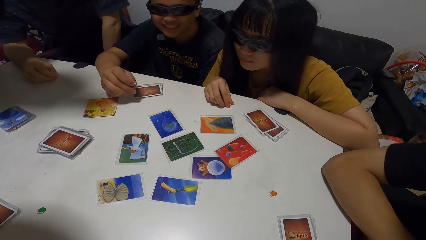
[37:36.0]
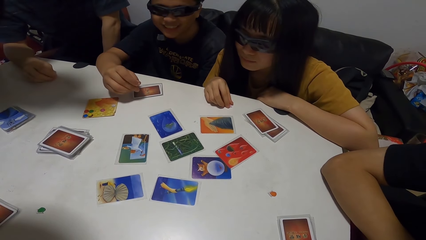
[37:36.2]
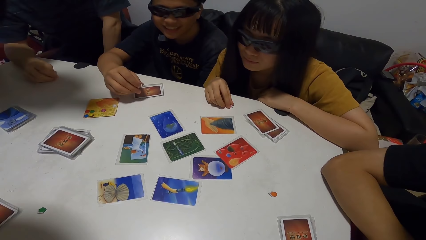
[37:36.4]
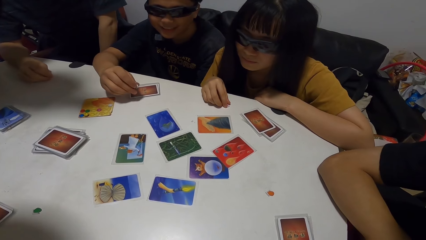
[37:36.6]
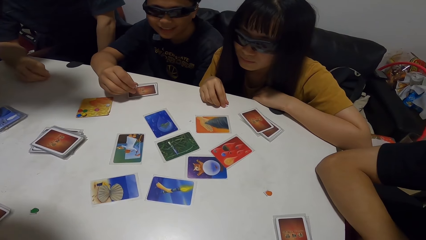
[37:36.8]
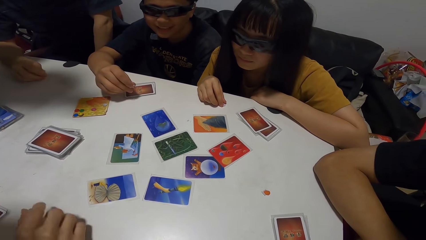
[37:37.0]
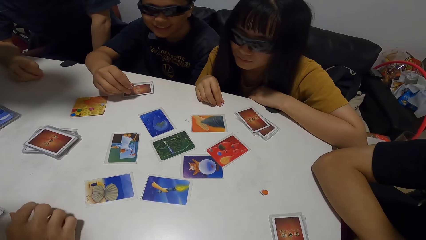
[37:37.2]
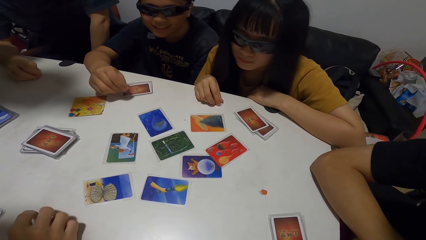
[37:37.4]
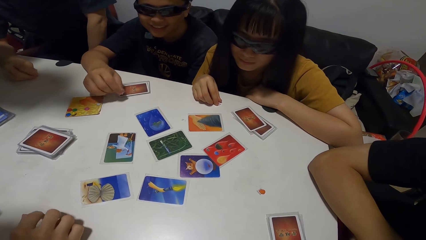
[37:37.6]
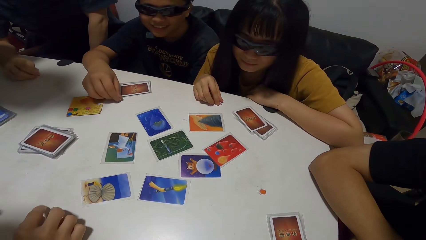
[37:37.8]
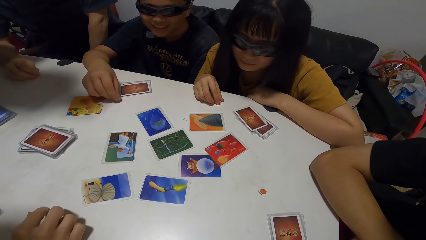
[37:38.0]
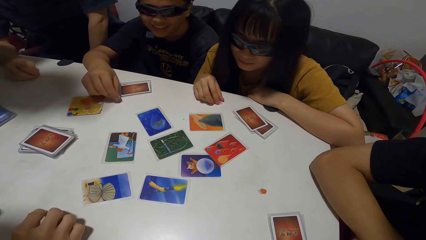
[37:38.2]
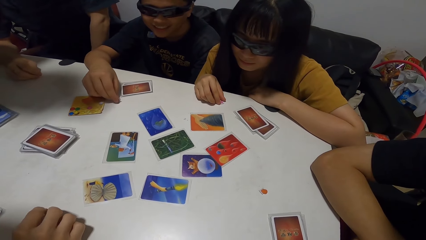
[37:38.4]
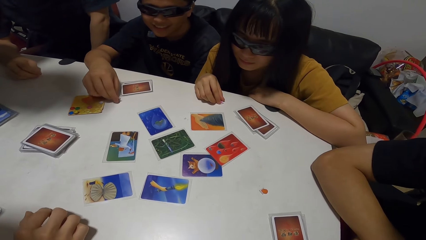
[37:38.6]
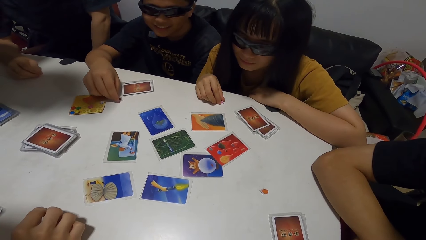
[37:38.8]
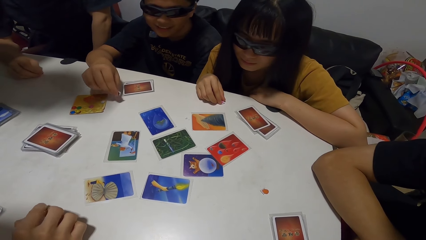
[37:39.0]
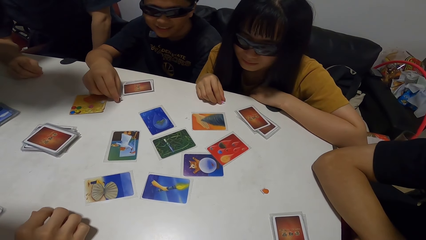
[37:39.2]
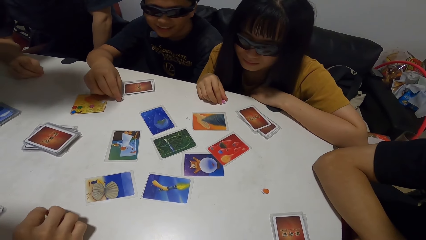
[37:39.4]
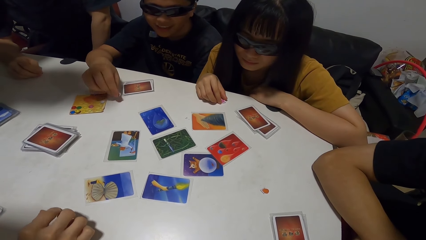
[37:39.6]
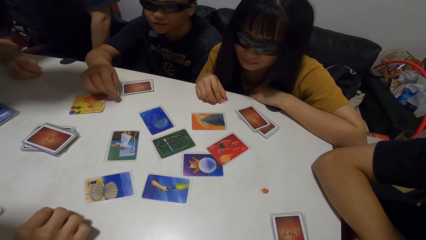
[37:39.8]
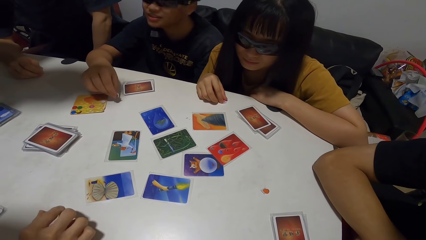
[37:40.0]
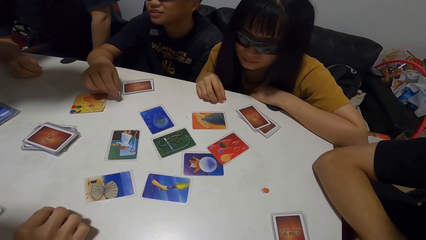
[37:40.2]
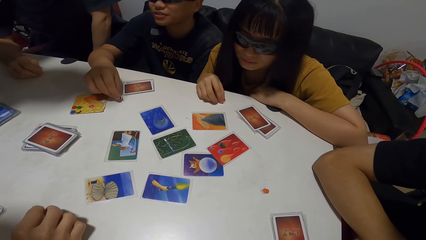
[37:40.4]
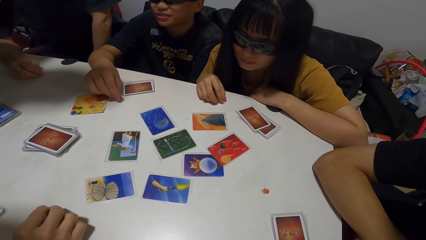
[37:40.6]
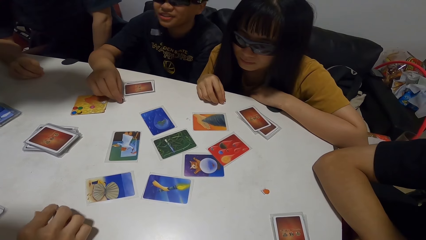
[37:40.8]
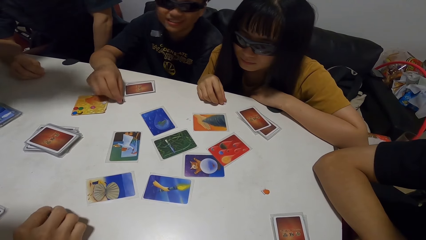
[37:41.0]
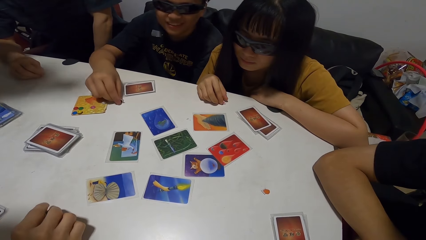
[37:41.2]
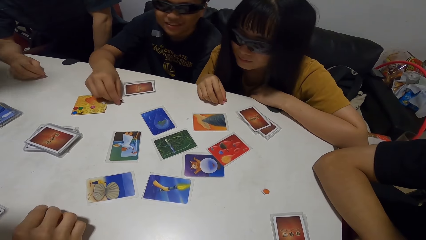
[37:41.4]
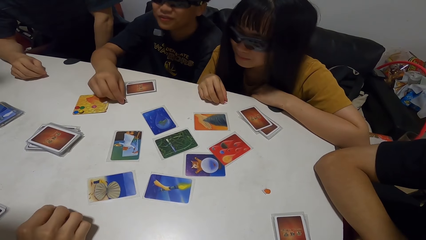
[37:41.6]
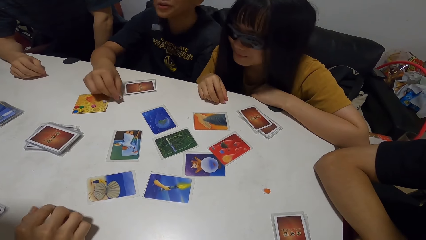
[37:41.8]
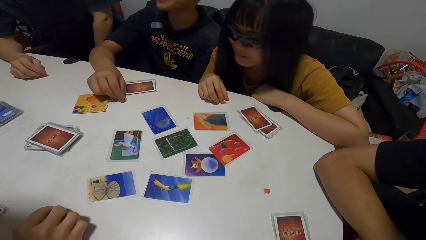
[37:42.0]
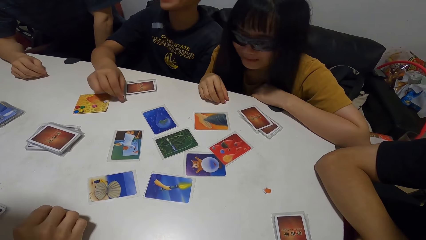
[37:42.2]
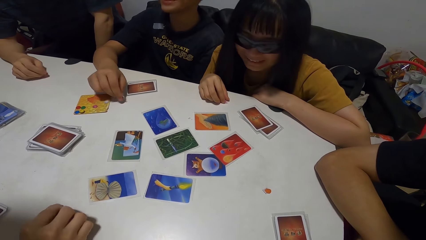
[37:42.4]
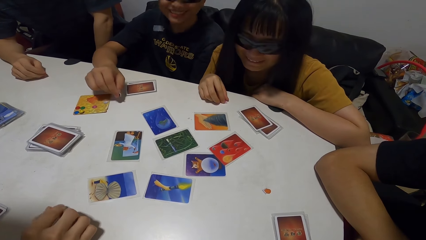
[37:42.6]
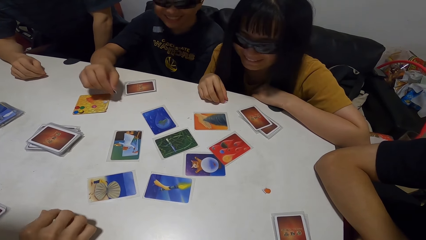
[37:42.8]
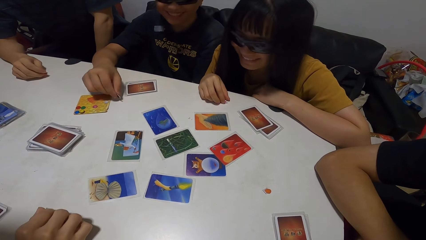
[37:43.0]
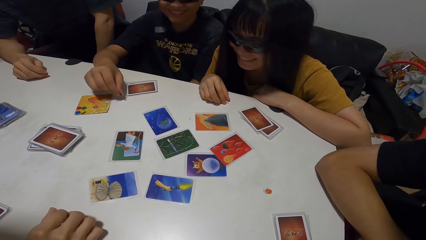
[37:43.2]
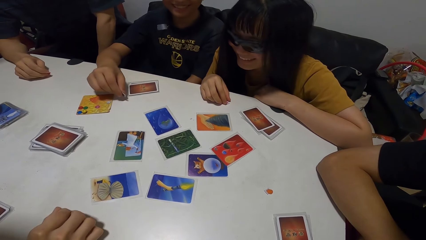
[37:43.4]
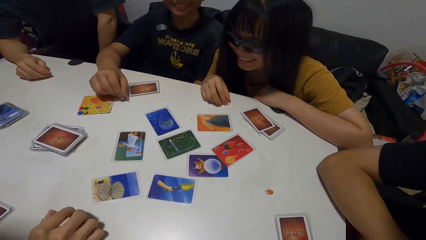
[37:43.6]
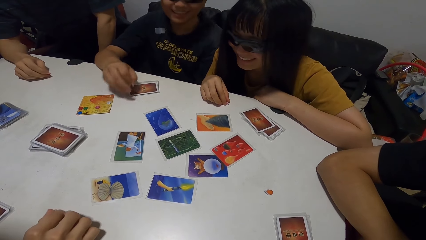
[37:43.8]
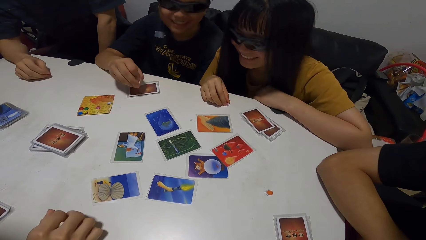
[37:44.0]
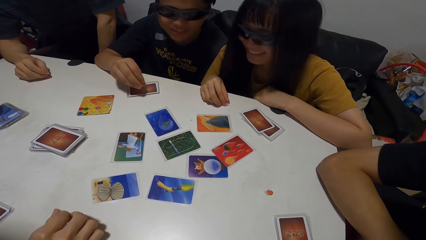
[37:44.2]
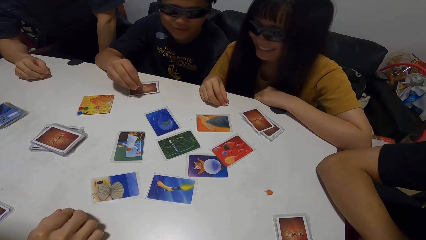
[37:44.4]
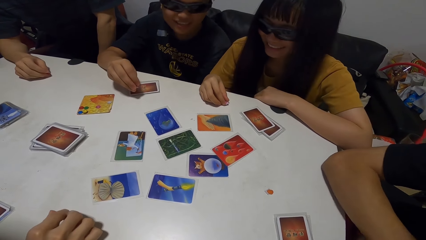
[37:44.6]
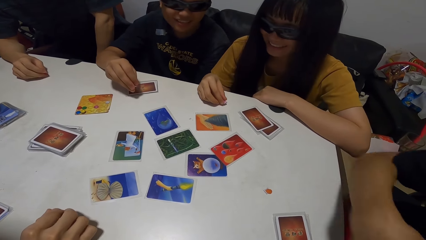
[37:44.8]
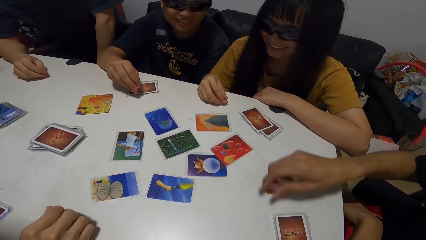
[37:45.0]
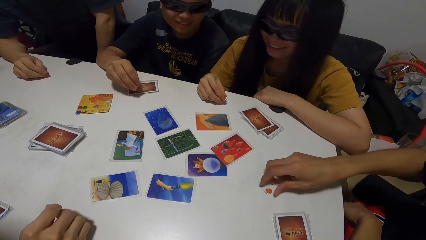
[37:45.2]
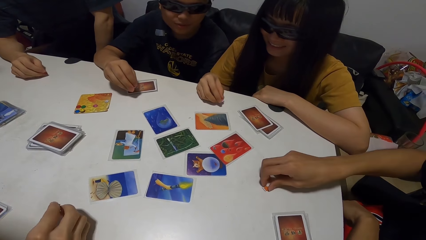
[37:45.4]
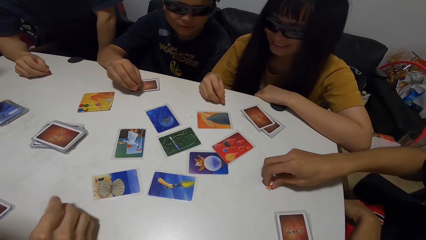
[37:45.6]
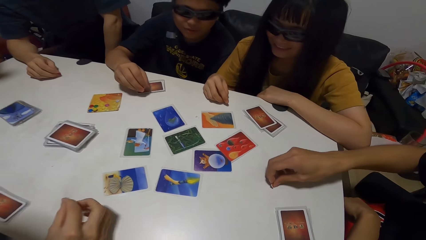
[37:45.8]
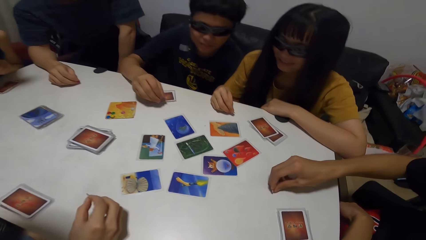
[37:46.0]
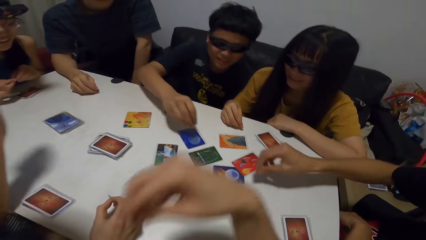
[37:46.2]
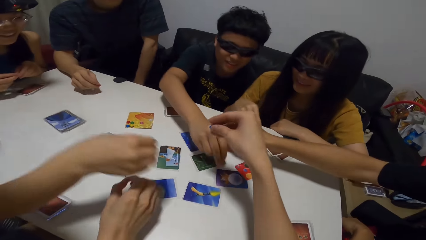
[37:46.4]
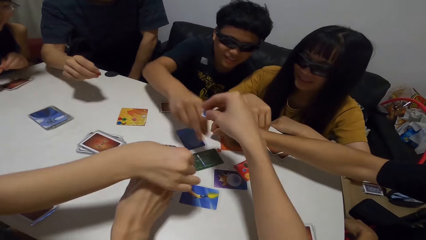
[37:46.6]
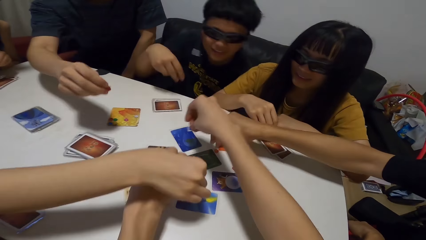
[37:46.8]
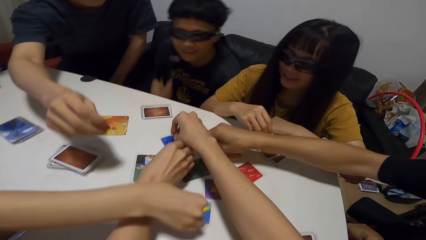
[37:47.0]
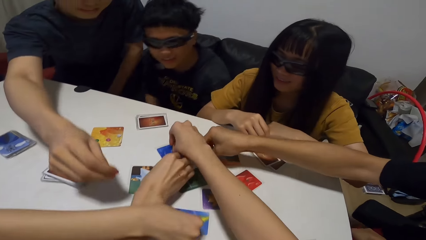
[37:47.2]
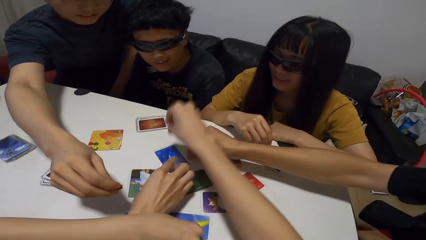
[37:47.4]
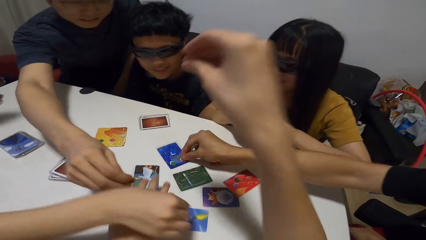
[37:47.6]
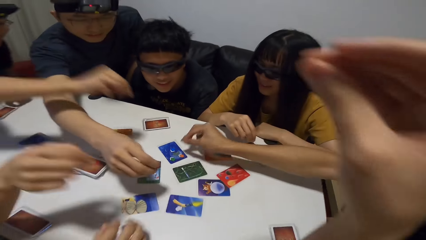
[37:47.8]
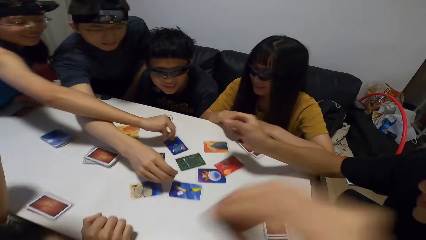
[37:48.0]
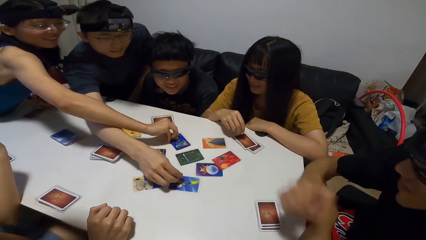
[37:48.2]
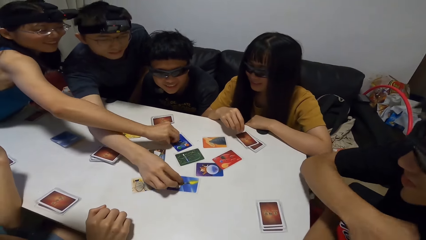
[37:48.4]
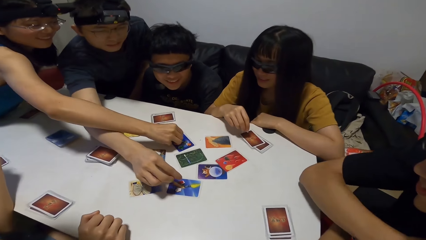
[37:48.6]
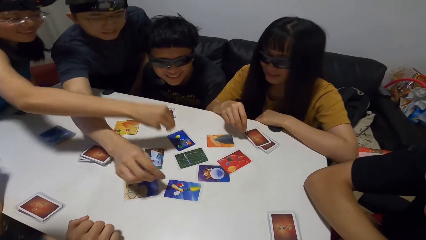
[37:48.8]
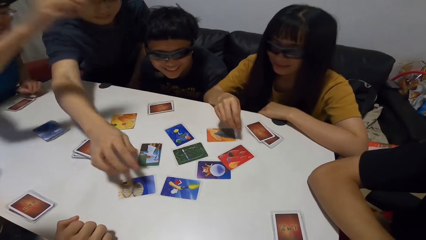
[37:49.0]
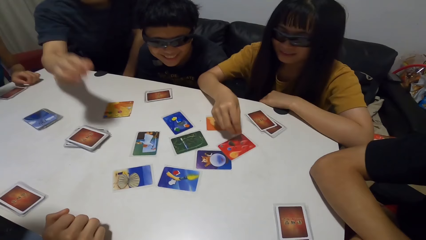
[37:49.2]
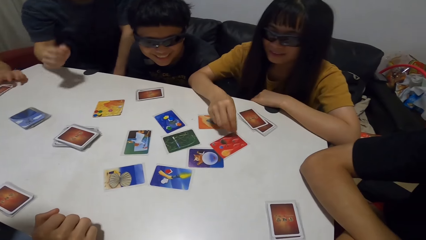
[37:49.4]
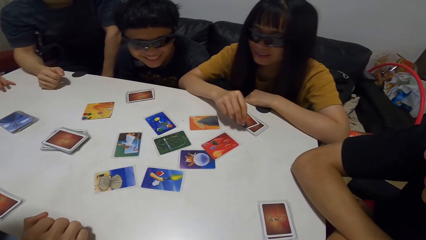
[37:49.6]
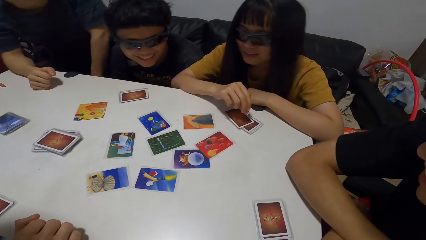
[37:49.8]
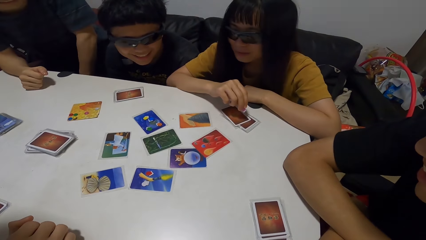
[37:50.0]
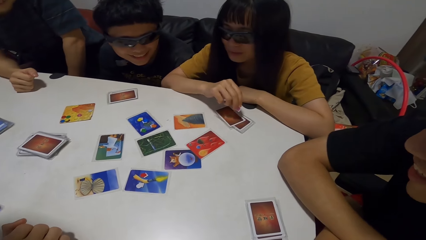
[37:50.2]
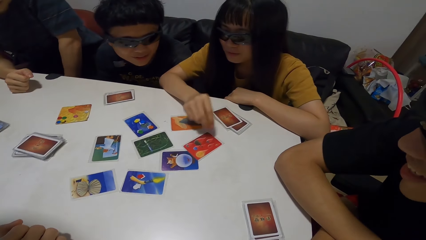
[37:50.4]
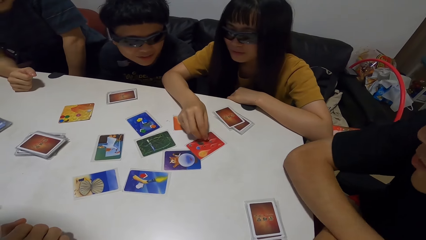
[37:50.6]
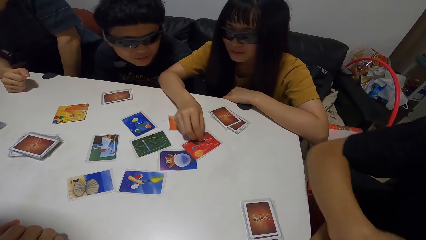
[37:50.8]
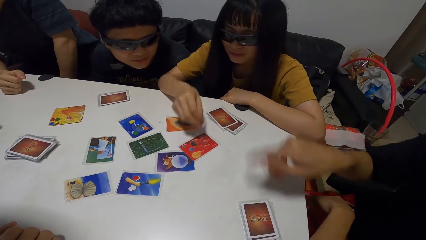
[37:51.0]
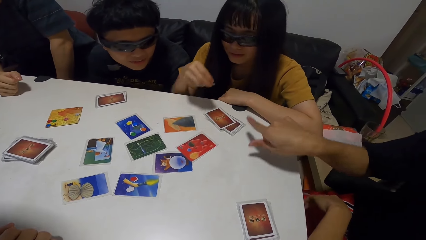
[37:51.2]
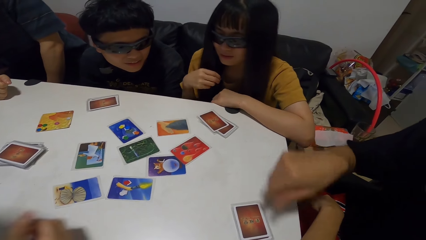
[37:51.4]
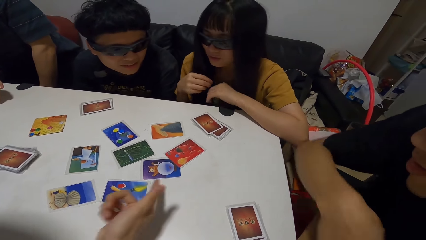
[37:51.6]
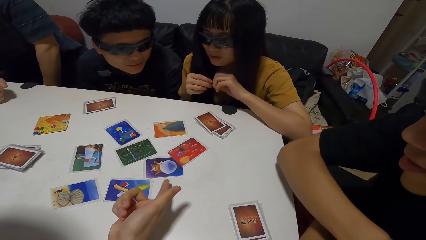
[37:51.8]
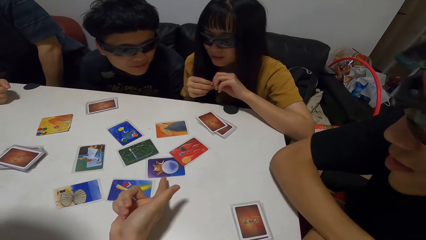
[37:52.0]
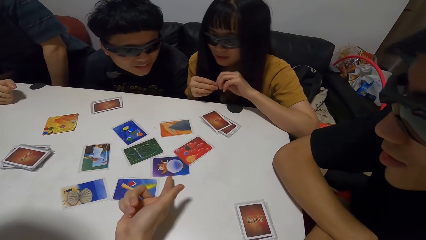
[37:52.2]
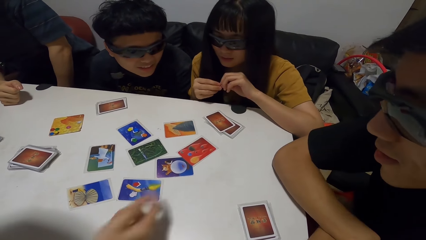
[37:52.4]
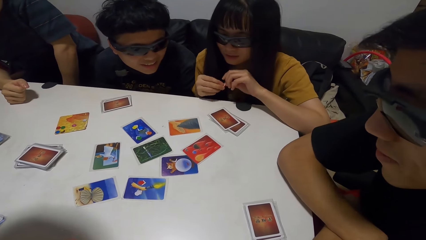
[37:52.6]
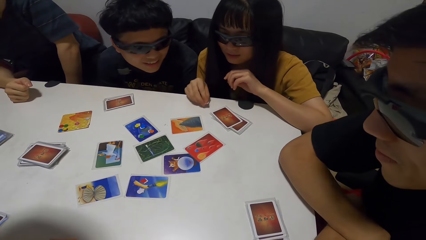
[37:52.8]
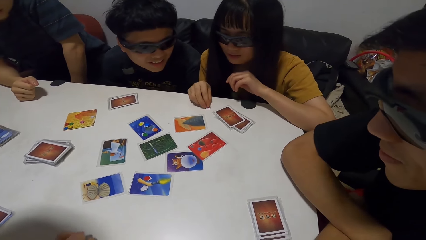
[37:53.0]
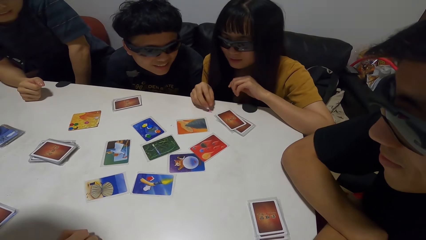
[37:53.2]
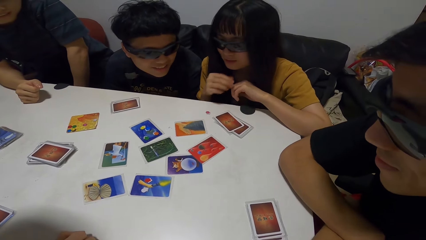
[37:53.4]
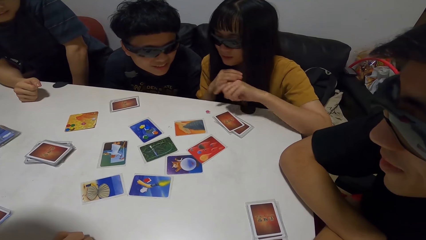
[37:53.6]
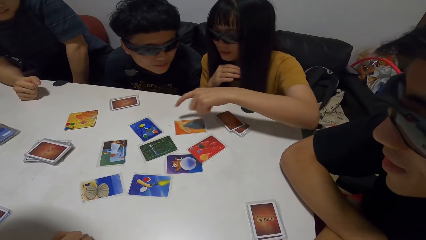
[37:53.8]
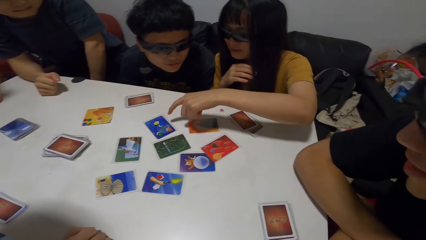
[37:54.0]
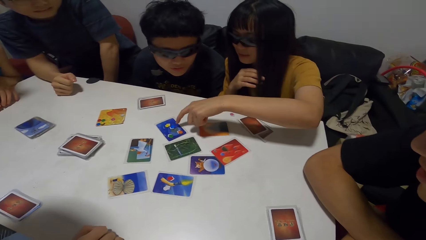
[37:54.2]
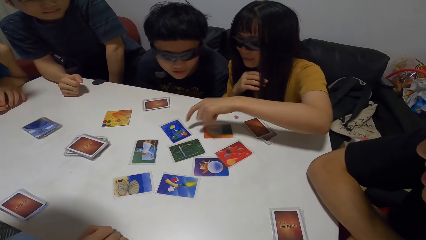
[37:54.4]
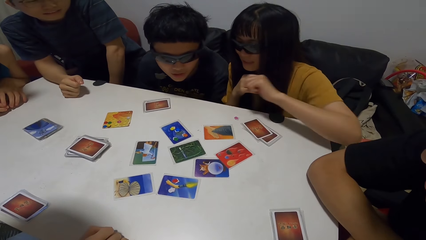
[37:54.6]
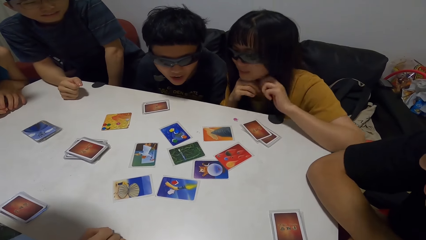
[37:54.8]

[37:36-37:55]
A man touches a green paper on the table. Another man hits the black paper on the table. A third man picks an orange paper from the table. The second man places the black paper on the card. The third man drops the orange paper on a card. The second man throws something on the card. The camera wearer places the blue paper on the card. The first man places the green paper on the card. A lady places the white paper on the card. A fourth man places the red paper on the card. Another lady places the yellow paper on the card. A third lady holds the pink paper on the card. The third man points towards the card on the table. The first man points towards the card on the table. The third lady drops the pink paper on the table and points towards the card on the table.
